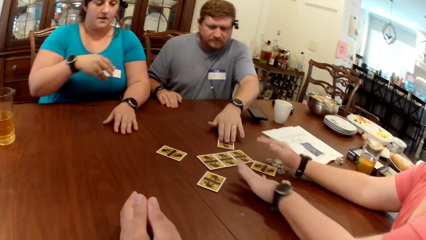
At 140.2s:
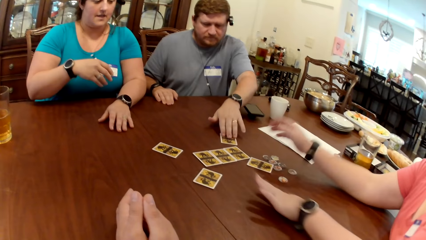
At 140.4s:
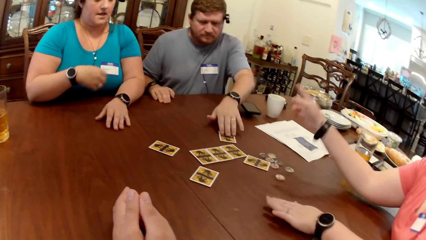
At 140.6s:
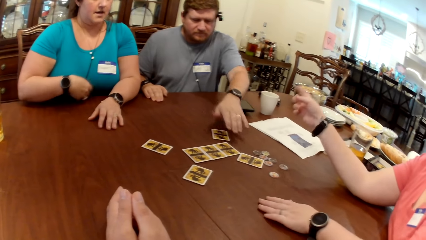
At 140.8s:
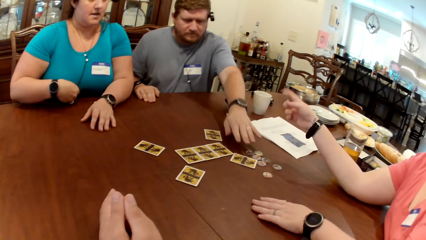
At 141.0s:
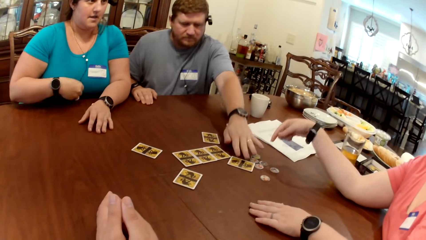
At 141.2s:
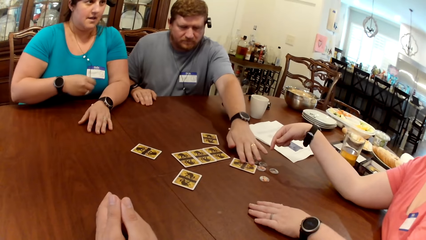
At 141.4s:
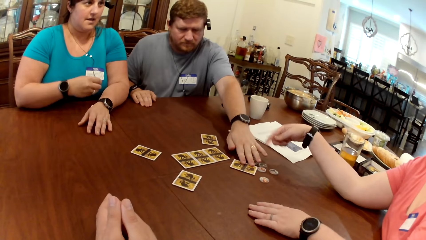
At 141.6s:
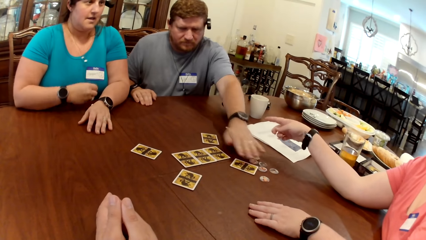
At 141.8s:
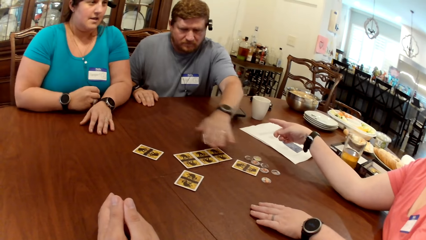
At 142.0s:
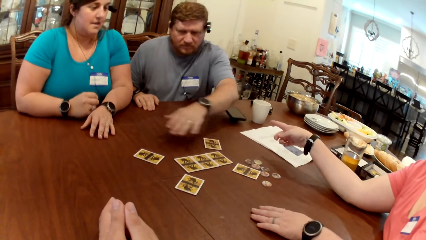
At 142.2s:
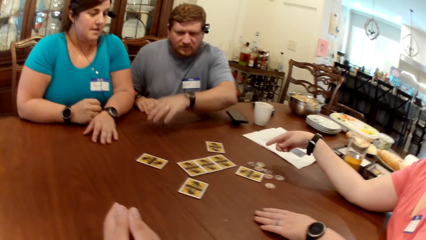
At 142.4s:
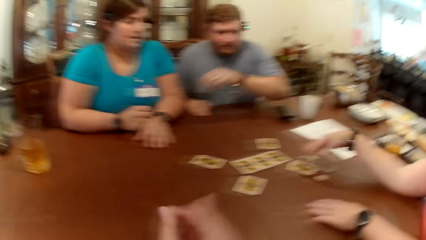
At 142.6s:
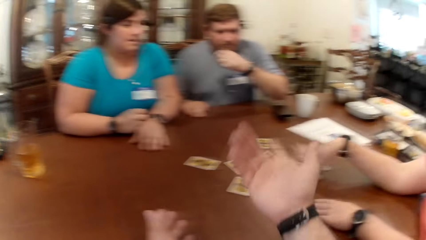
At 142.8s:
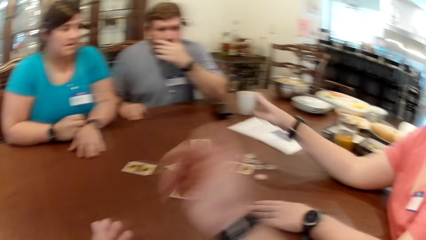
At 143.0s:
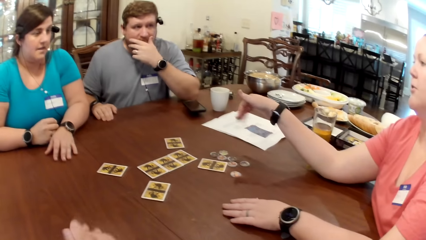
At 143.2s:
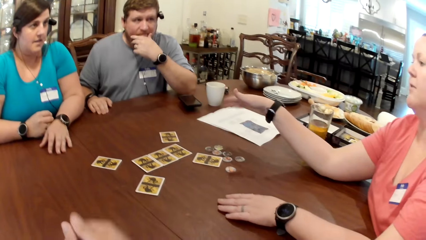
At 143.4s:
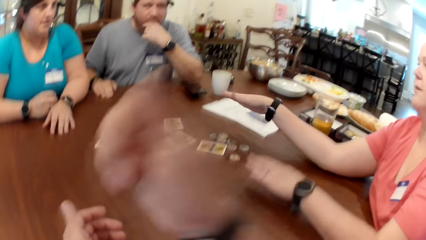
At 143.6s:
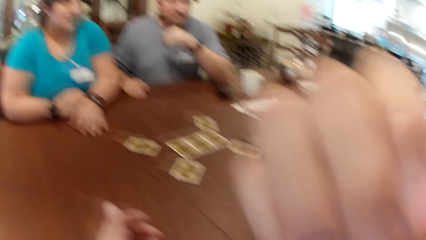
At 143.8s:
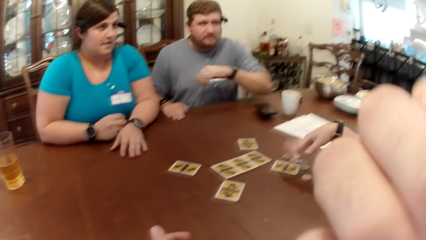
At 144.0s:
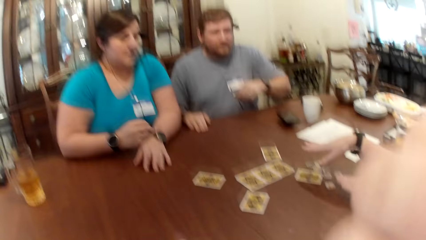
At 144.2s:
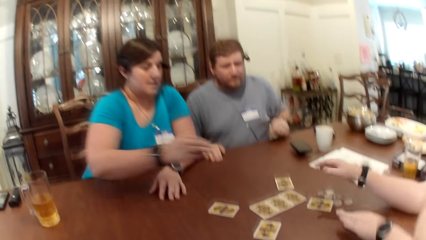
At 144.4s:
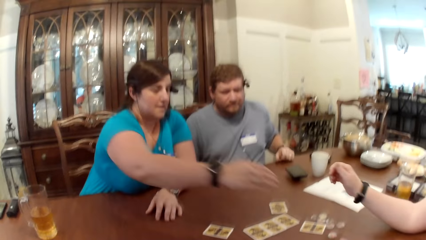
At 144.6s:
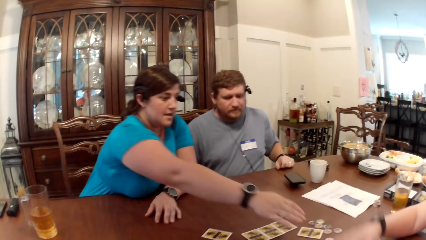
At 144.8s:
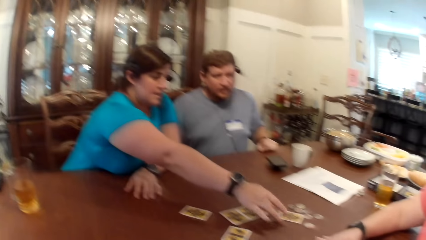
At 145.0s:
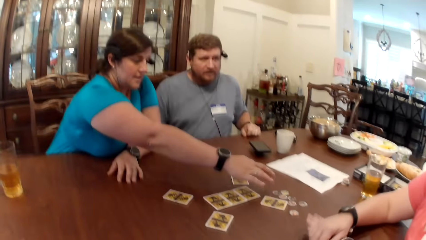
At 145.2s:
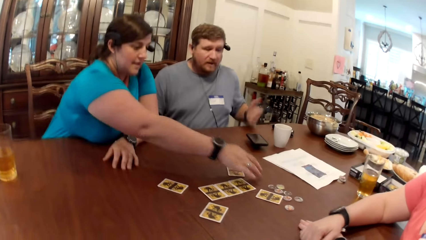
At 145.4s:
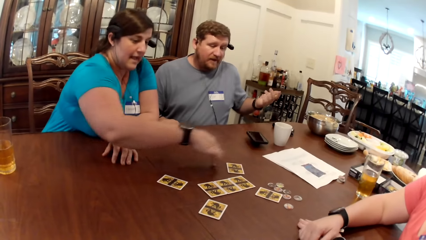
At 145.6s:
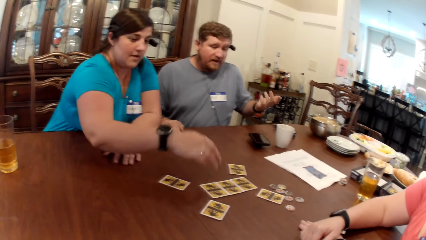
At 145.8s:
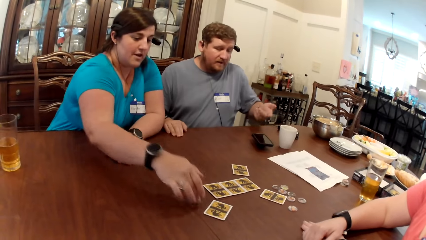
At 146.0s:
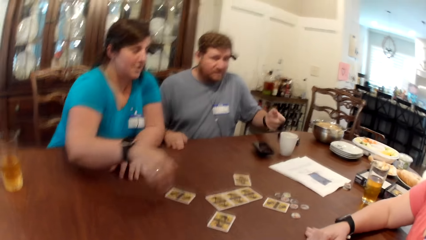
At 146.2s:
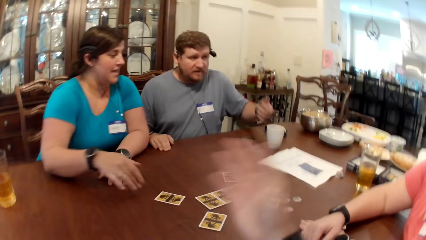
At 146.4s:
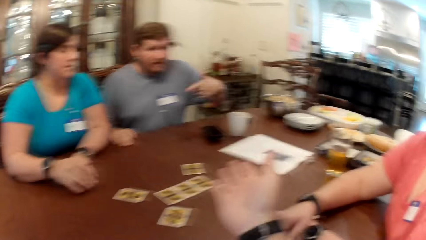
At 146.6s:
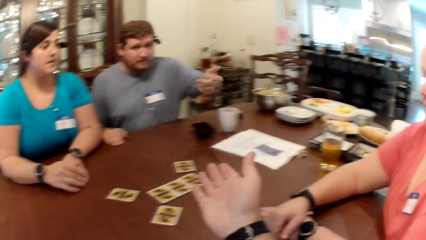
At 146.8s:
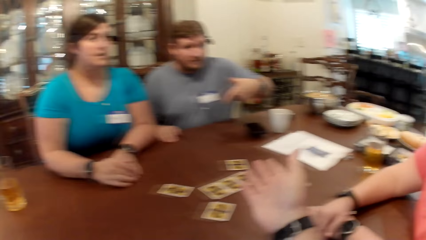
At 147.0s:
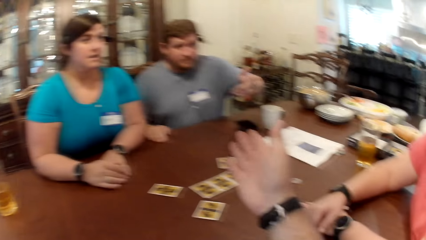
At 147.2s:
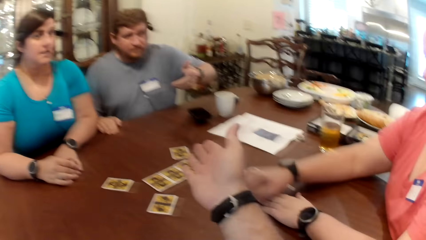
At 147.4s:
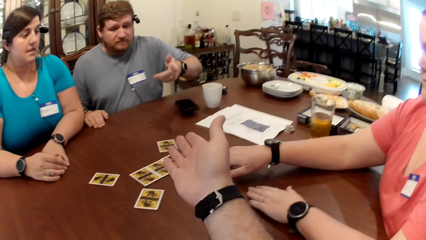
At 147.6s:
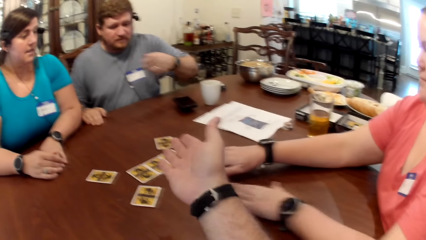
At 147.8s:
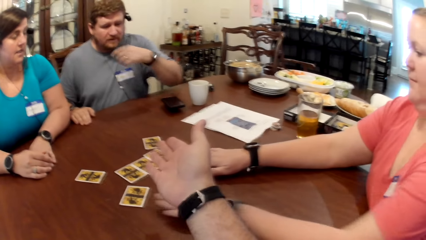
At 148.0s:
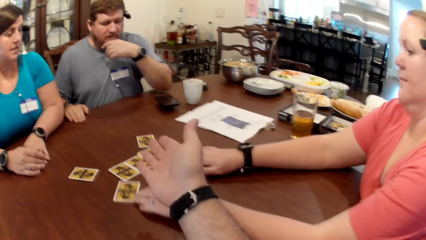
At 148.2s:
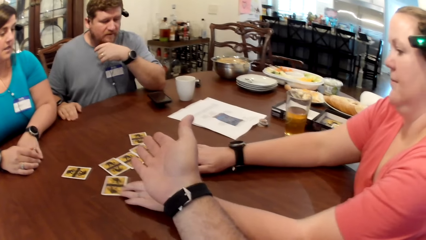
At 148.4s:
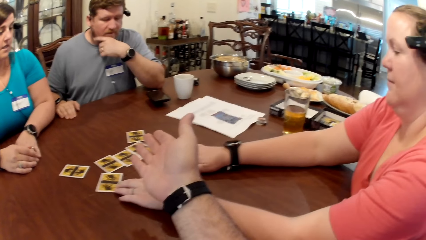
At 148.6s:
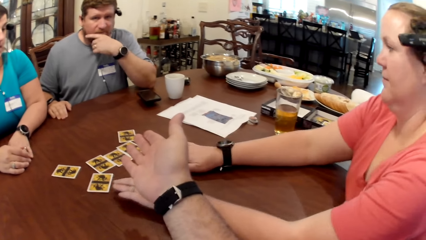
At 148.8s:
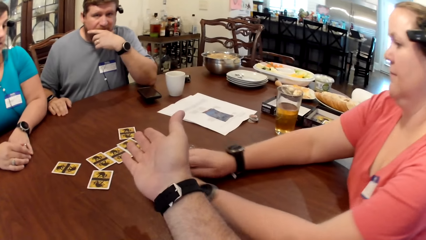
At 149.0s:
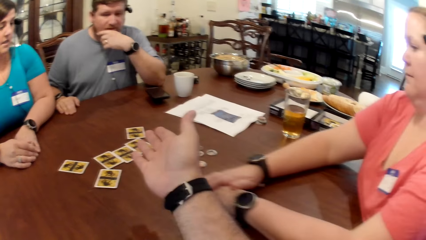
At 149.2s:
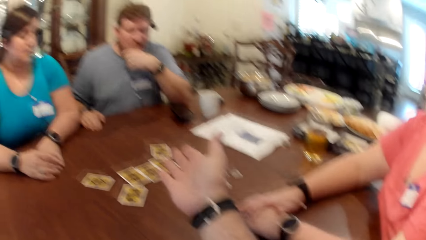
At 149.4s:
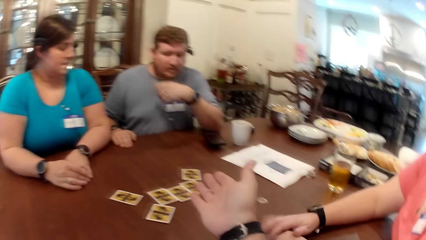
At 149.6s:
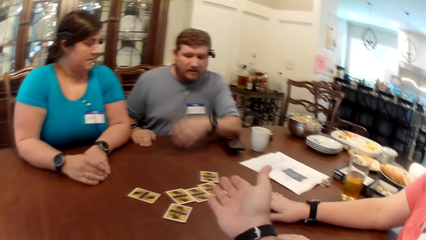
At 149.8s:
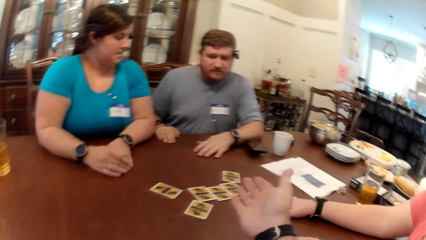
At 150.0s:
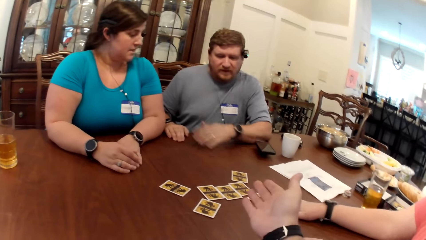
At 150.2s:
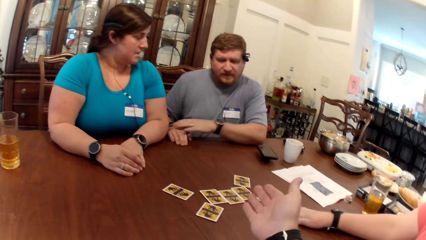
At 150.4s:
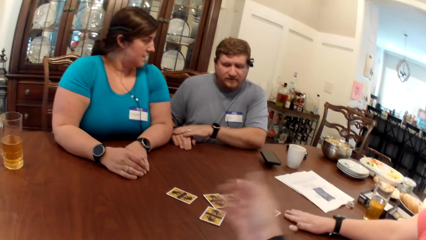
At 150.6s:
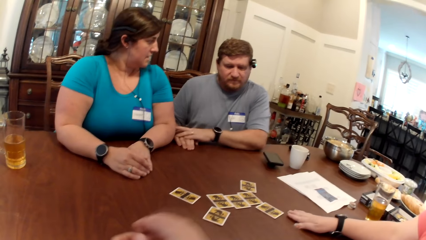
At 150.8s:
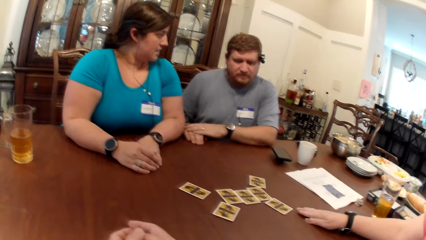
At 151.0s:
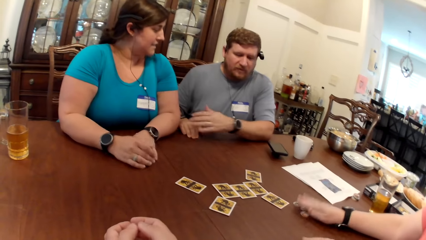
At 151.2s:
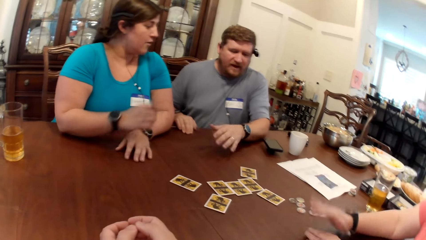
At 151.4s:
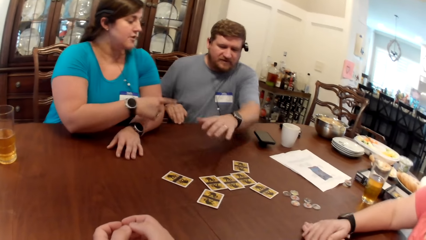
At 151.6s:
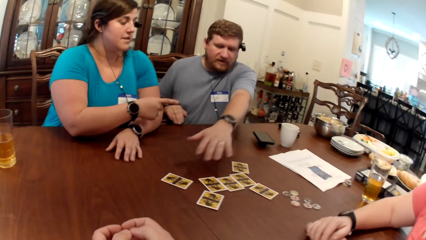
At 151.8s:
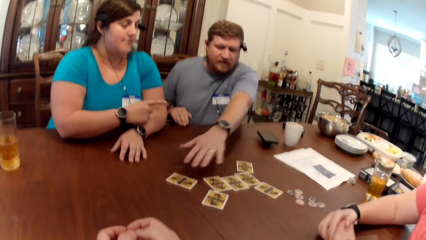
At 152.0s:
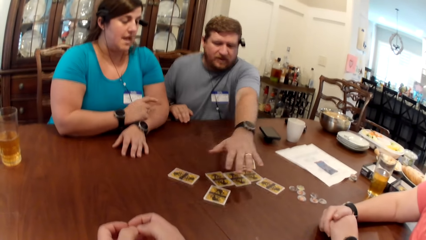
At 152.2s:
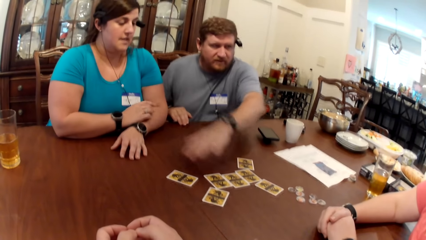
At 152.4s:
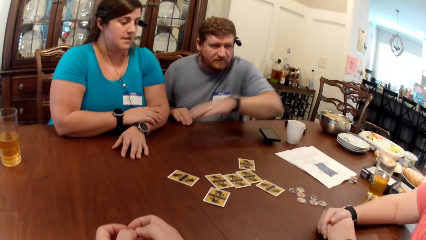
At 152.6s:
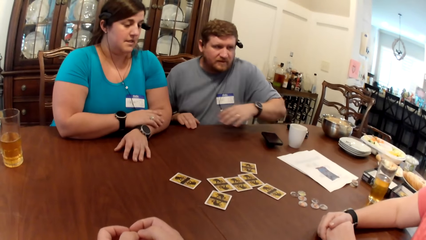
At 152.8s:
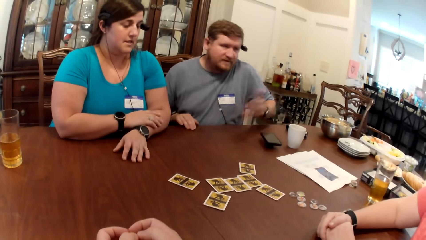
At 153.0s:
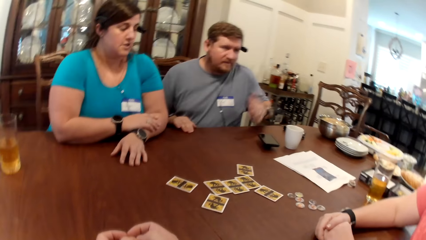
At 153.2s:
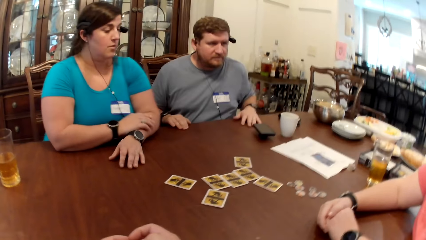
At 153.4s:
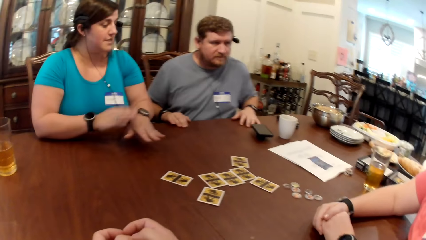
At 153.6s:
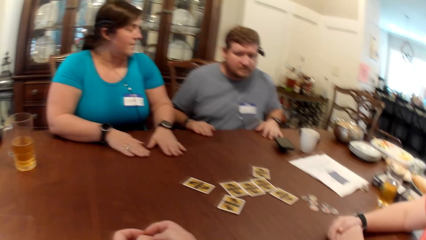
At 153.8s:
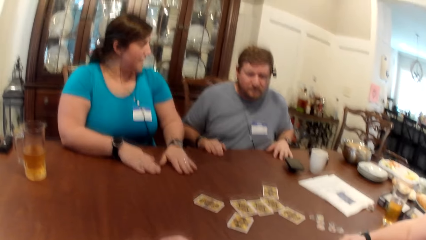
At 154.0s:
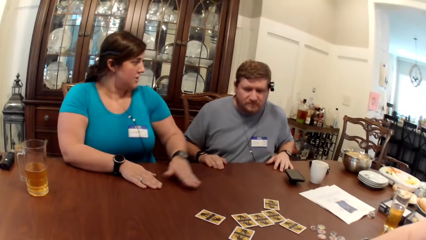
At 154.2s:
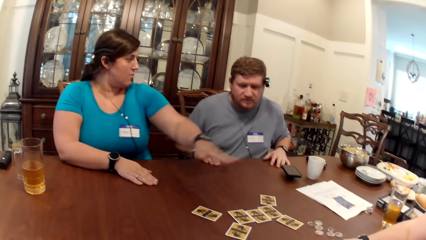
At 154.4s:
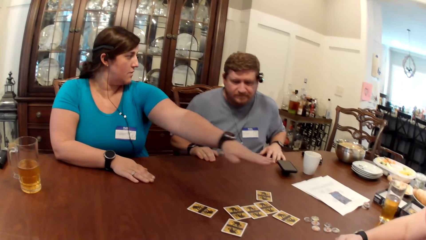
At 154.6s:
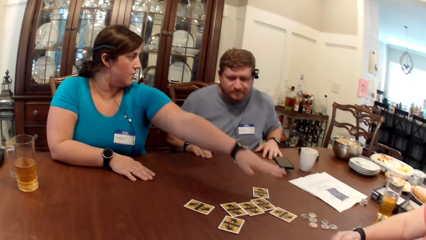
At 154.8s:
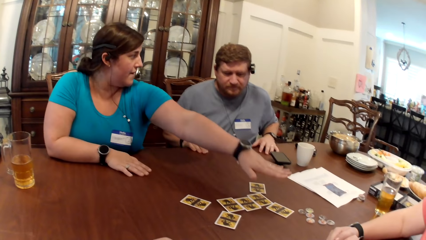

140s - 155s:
A man adjusts the card on the table with his left hand. He adjusts it again. The camera wearer moves his hands. A woman hits the table with her right hand. The camera wearer interacts with the man, another woman and the first woman by show of hands. The other woman adjusts the card on the table with both hands. The man places his left hand on the table. The camera wearer folds his hands on the table. The first woman talks to the man. The man places his left hand on the table. The first woman places both hands on the table.
